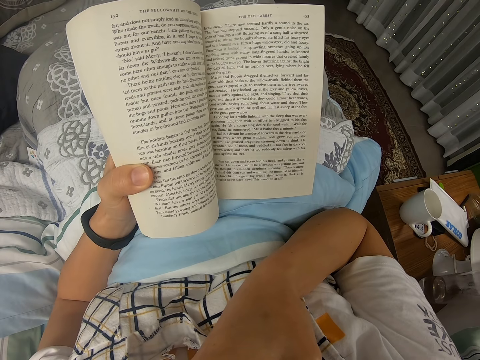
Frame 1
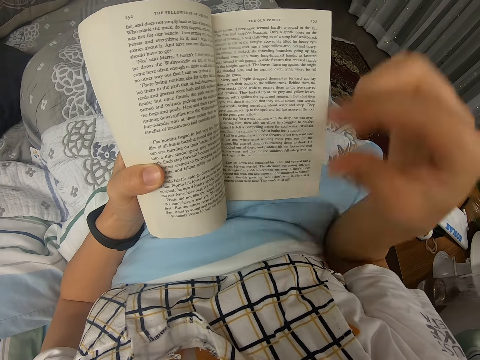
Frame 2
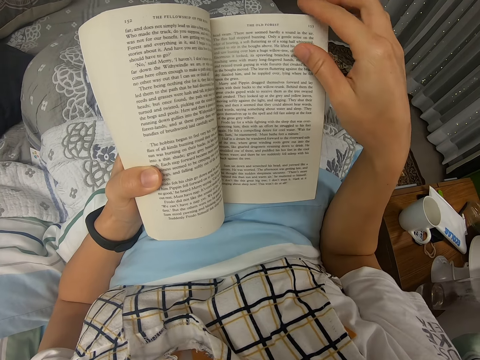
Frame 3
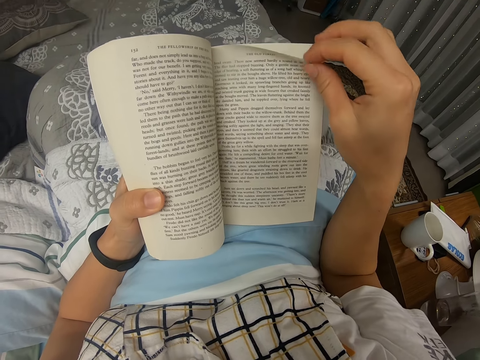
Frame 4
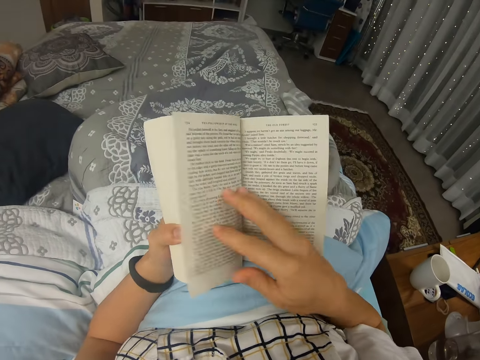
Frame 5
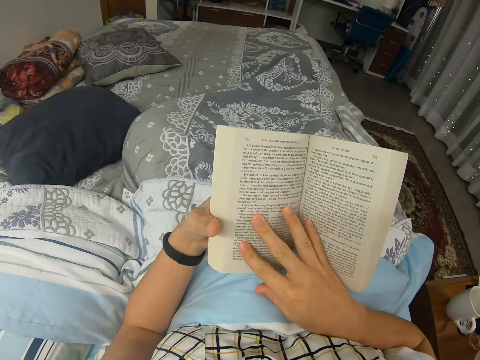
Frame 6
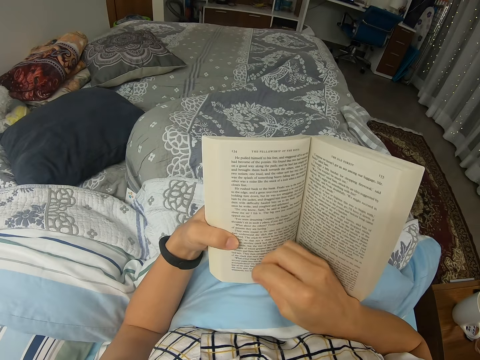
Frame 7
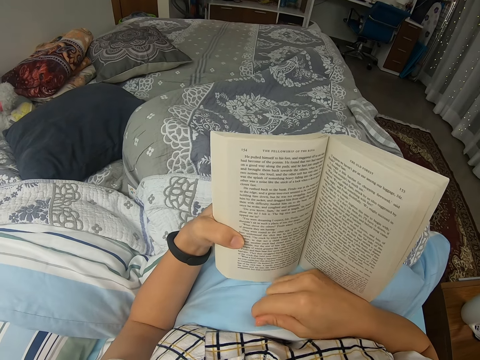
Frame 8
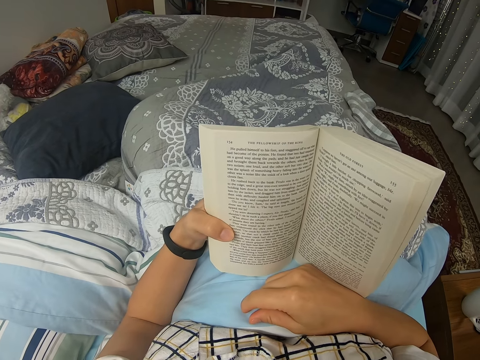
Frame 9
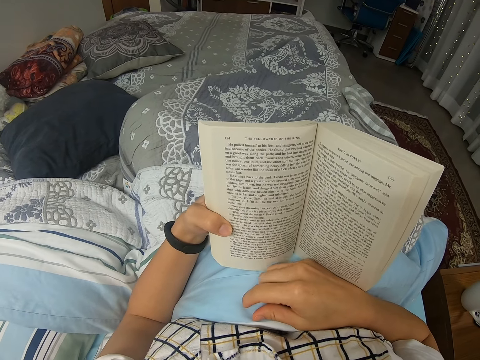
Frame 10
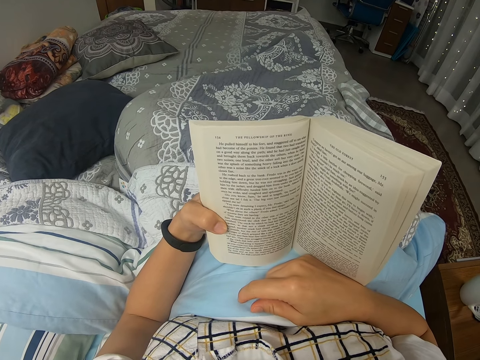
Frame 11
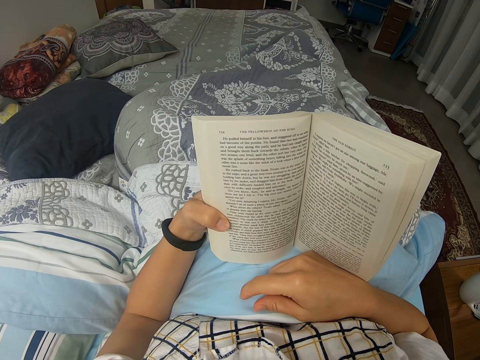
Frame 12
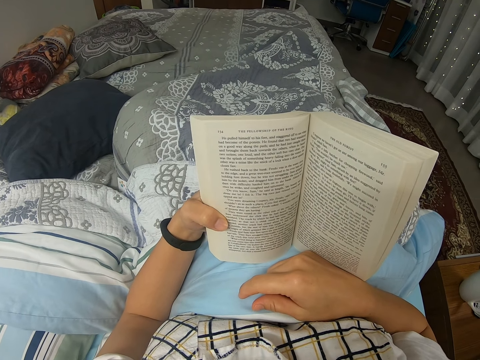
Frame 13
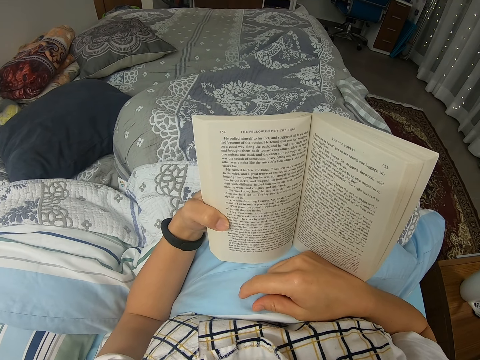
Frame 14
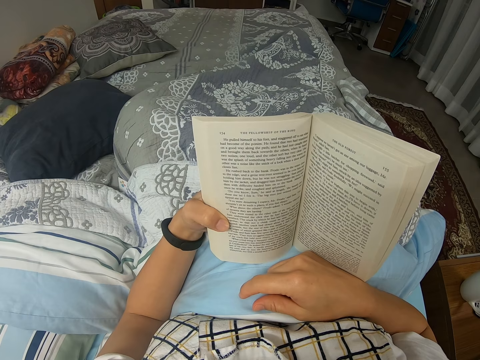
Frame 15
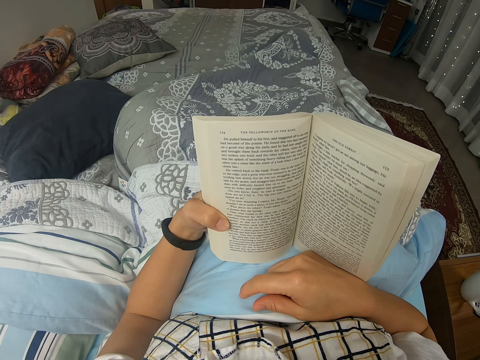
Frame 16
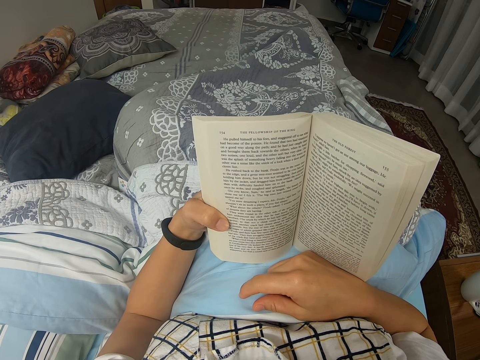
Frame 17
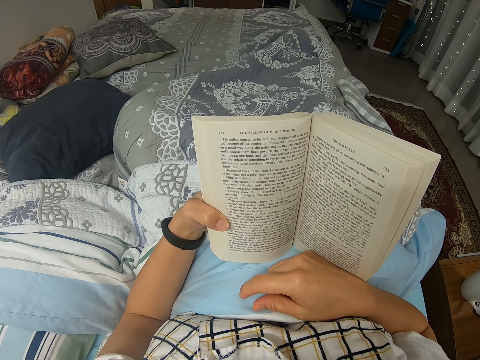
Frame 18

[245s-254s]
The camera wearer peruses a novel. They read the novel.

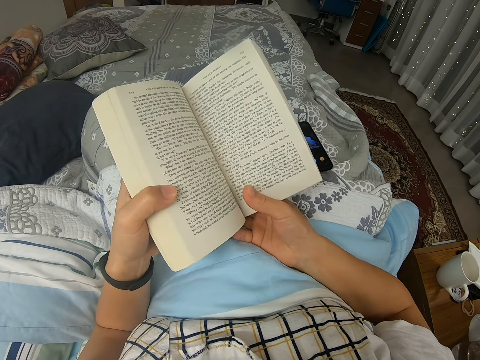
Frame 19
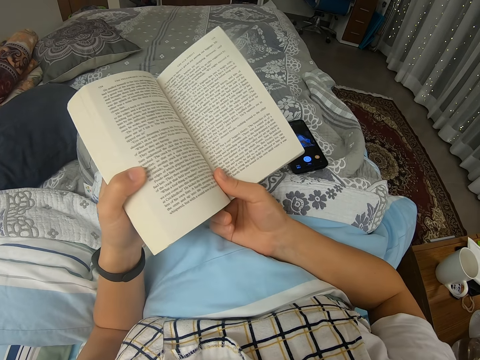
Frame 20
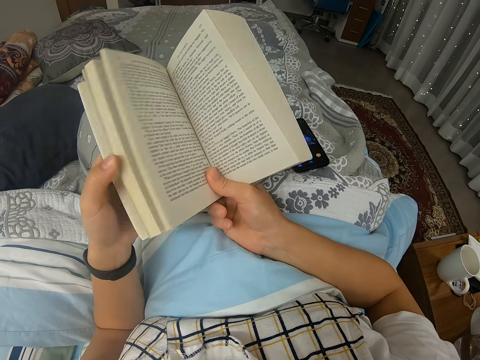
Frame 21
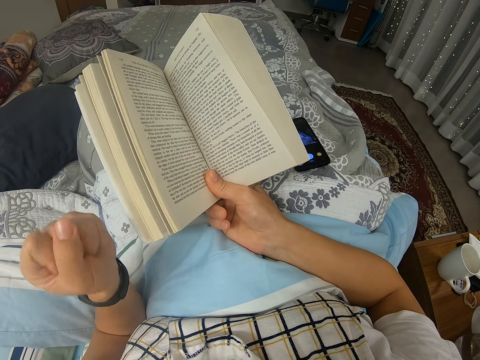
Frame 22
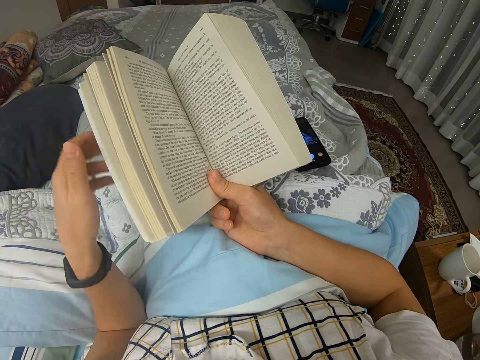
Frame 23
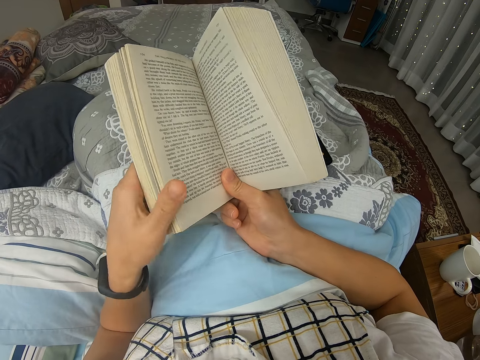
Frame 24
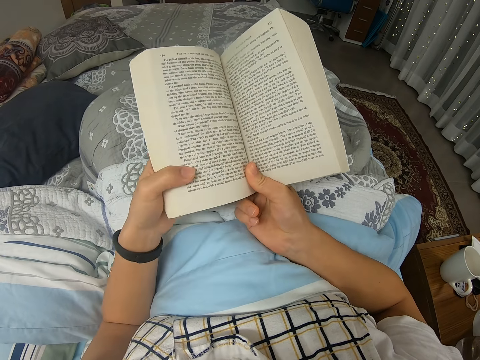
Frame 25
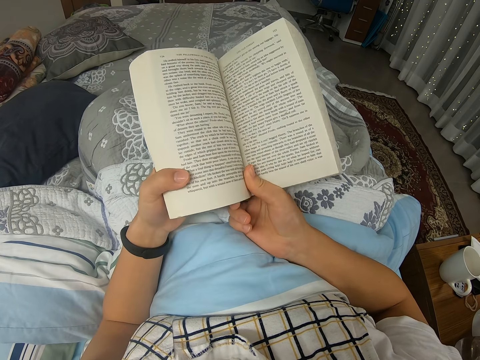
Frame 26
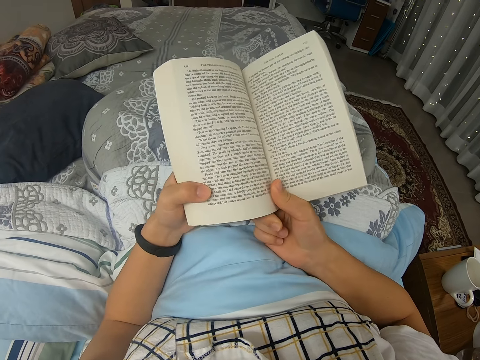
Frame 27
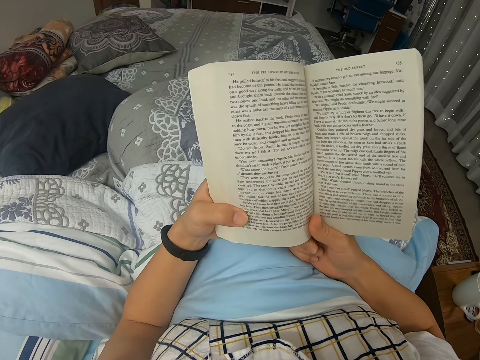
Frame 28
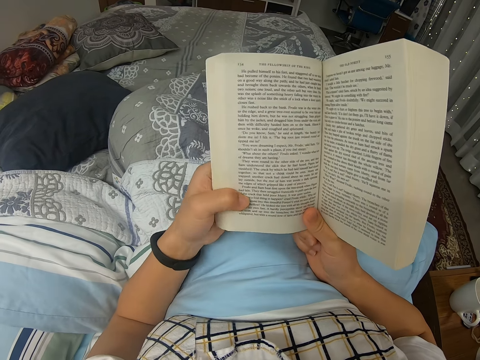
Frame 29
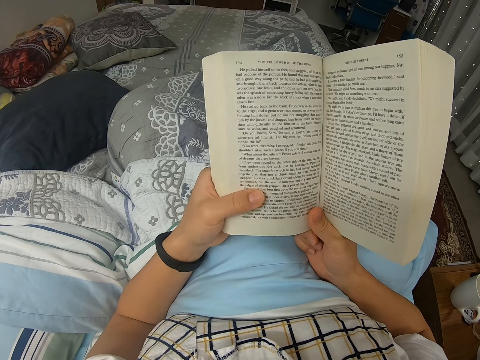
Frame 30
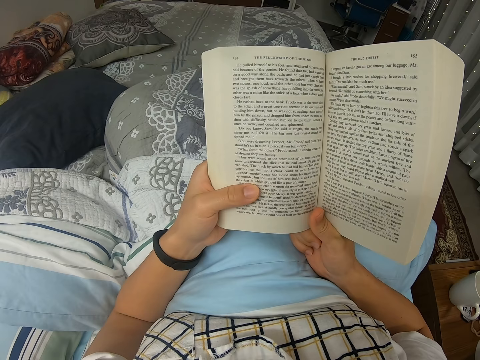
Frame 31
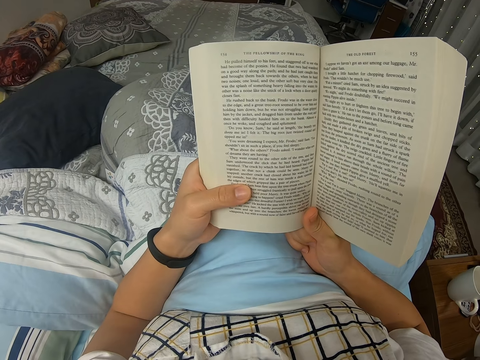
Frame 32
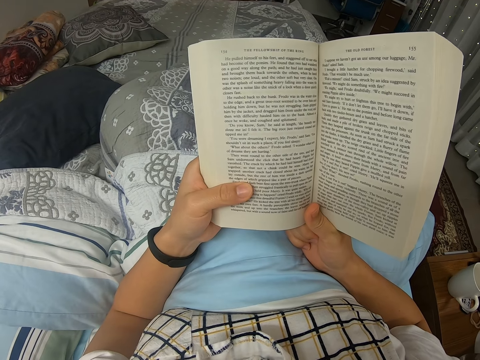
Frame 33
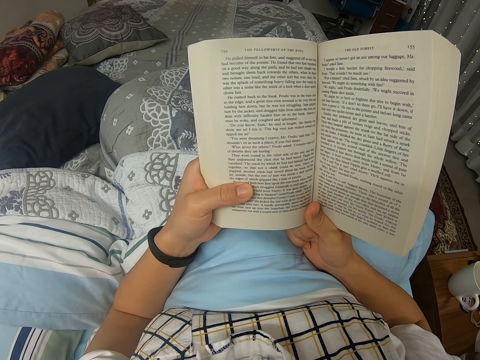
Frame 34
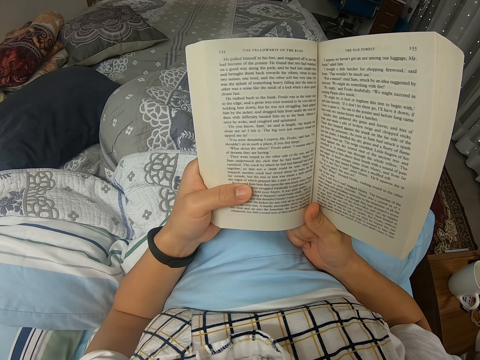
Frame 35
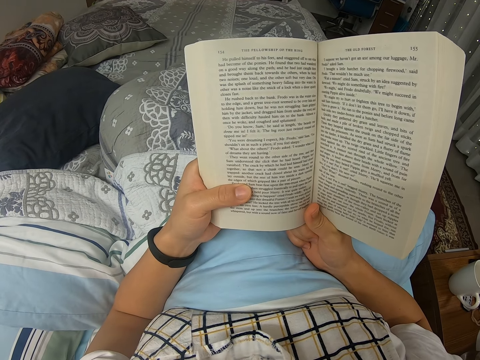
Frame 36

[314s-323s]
The camera wearer stretches their hand. They read a novel.

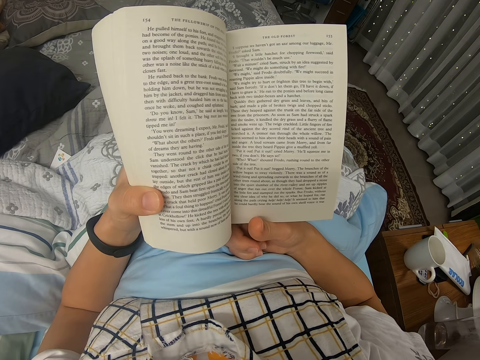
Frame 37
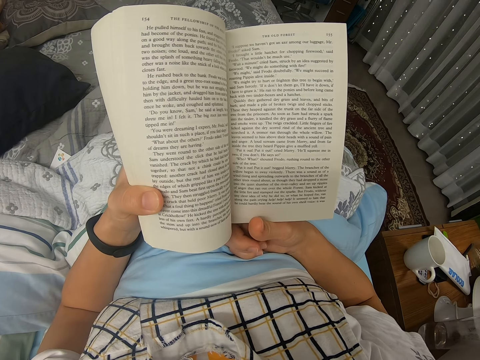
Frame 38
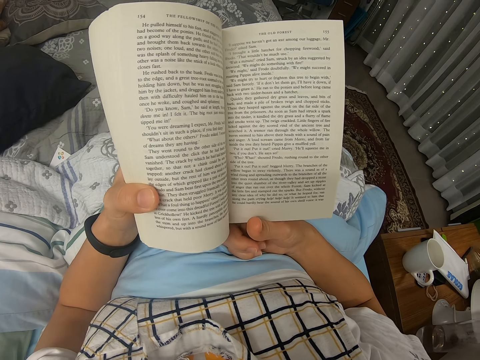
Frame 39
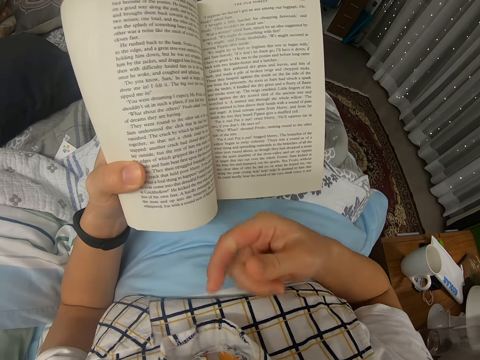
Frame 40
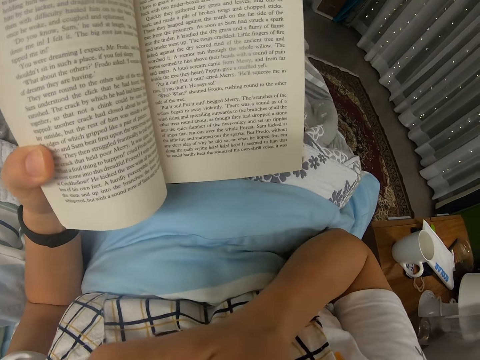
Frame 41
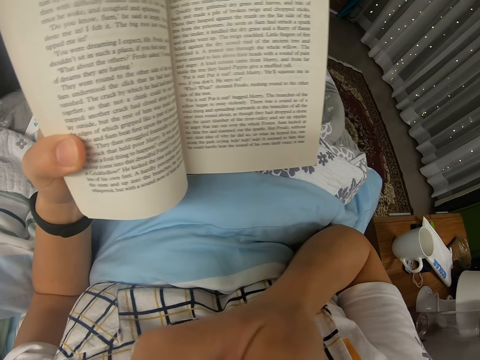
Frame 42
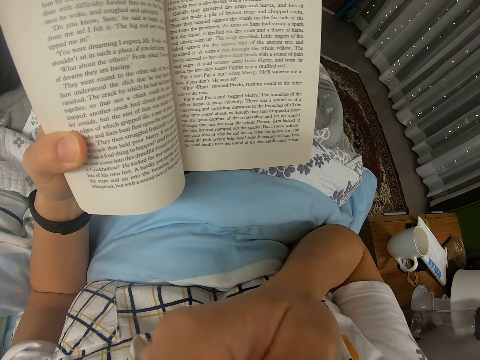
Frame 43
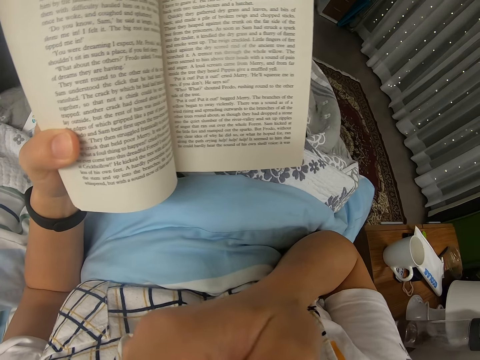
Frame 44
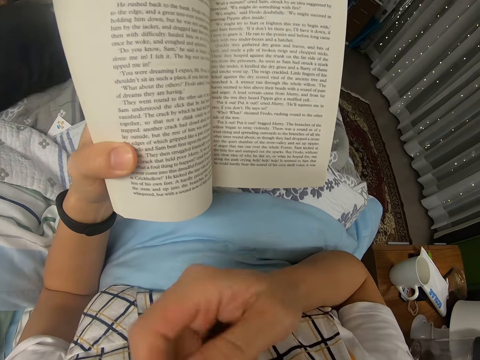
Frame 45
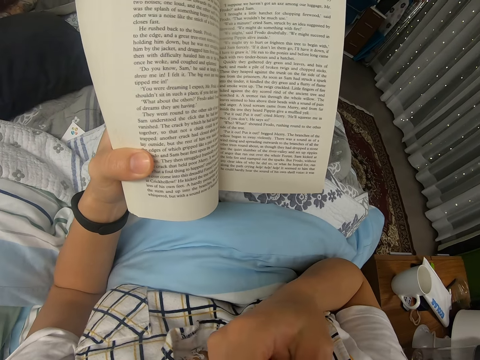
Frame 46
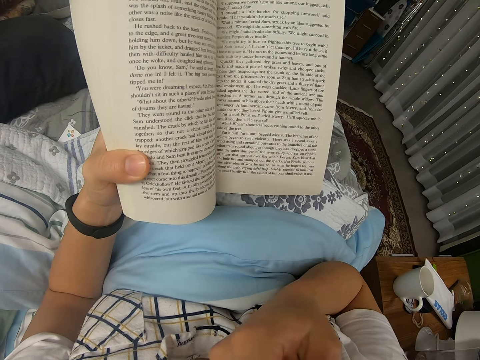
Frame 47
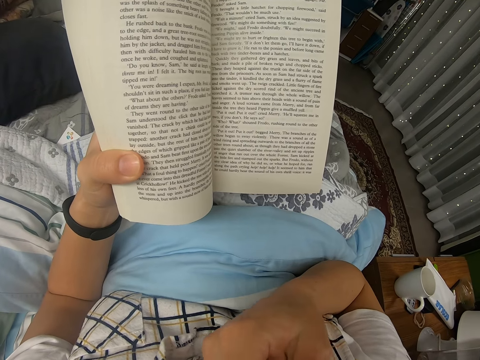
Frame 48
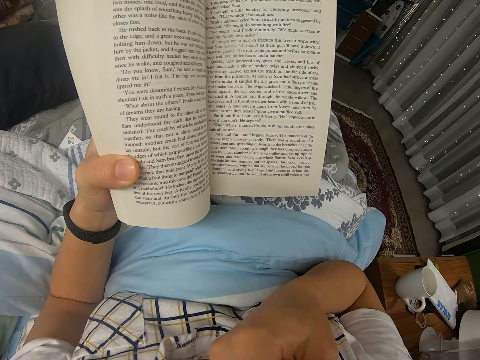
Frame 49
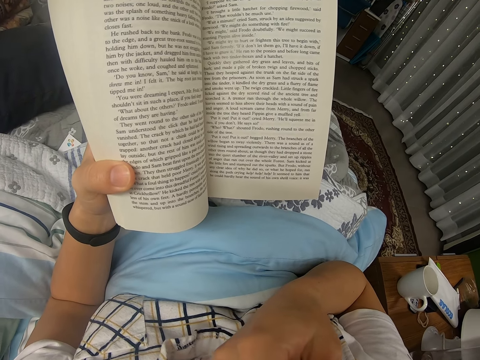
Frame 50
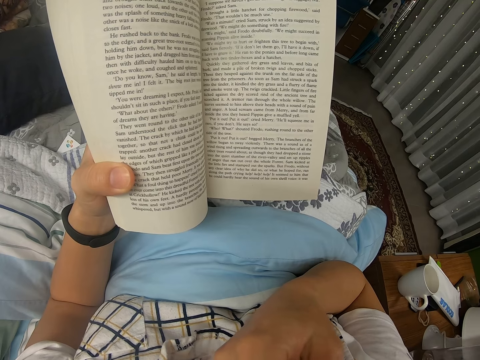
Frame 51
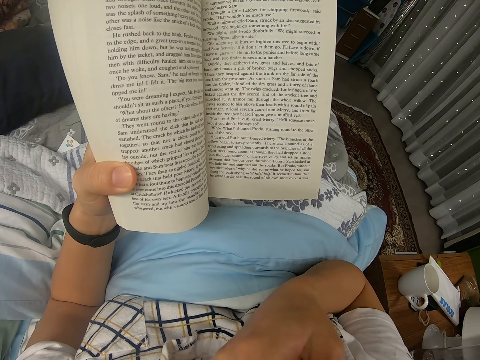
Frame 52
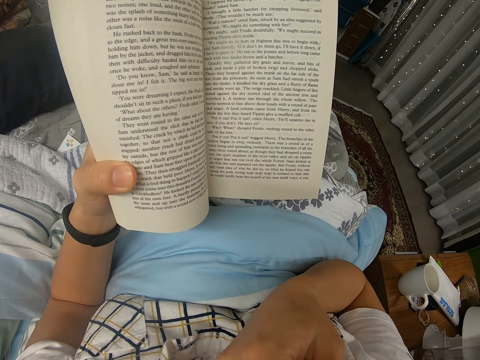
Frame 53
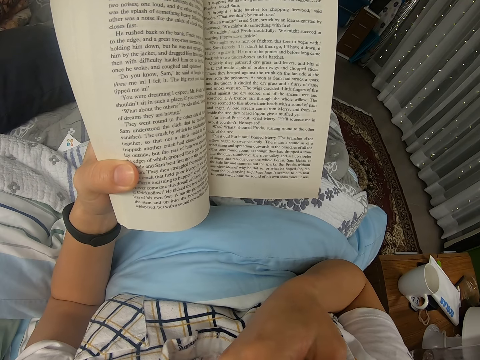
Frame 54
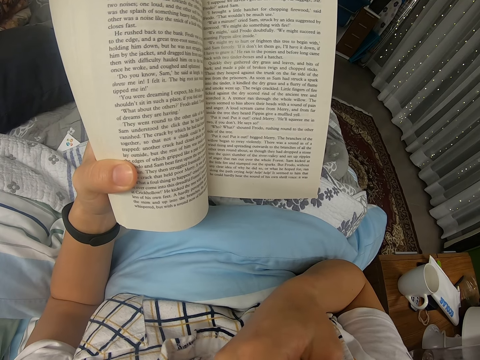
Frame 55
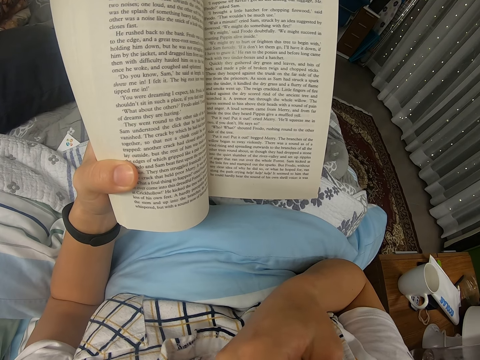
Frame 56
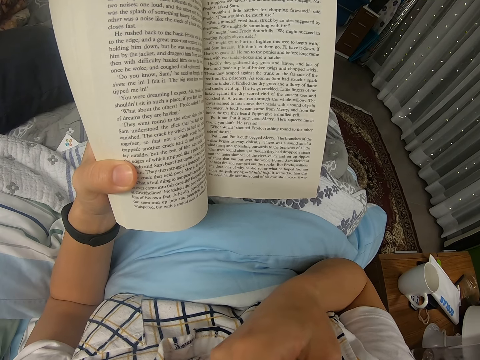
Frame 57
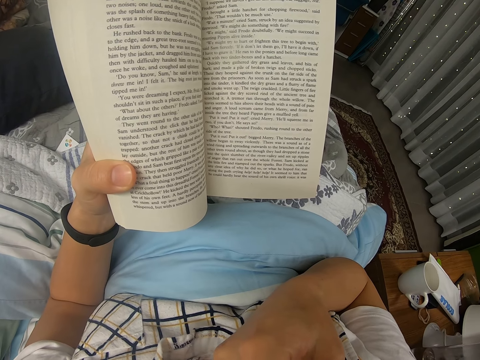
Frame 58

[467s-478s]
The camera wearer scratches his face. He holds his face.
